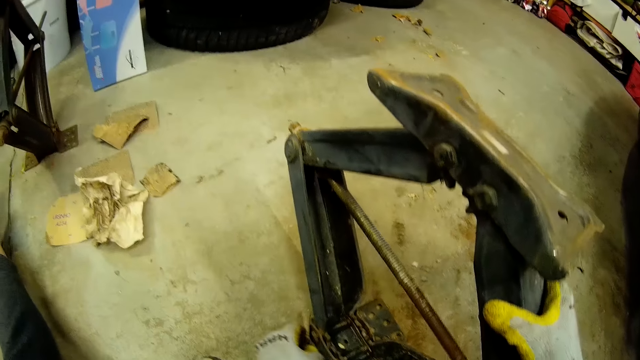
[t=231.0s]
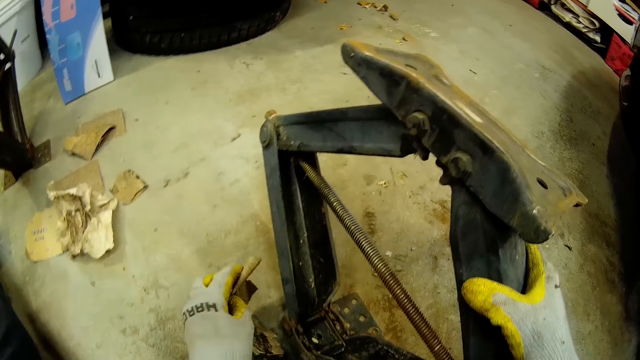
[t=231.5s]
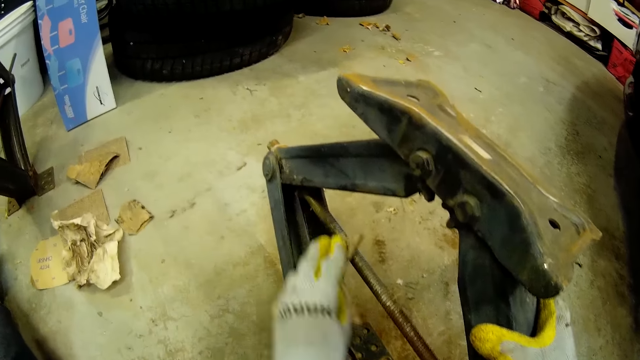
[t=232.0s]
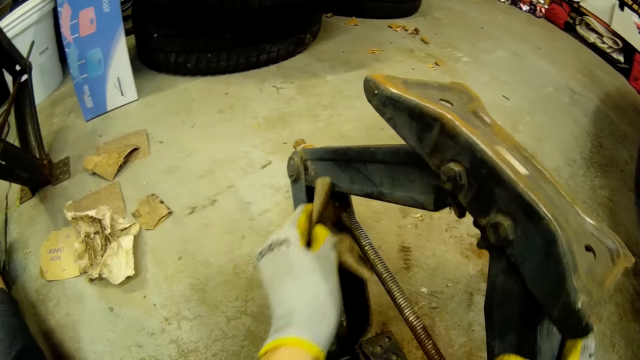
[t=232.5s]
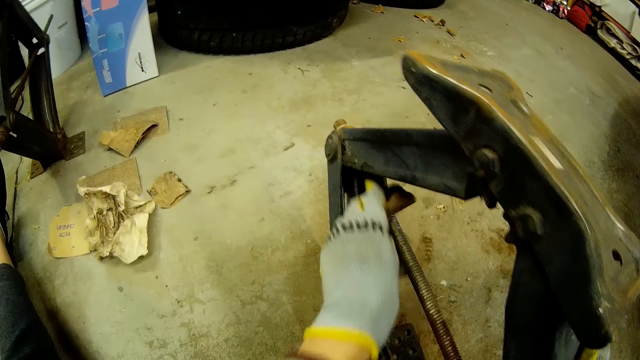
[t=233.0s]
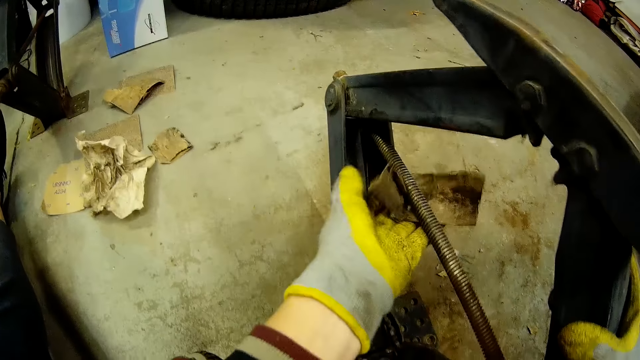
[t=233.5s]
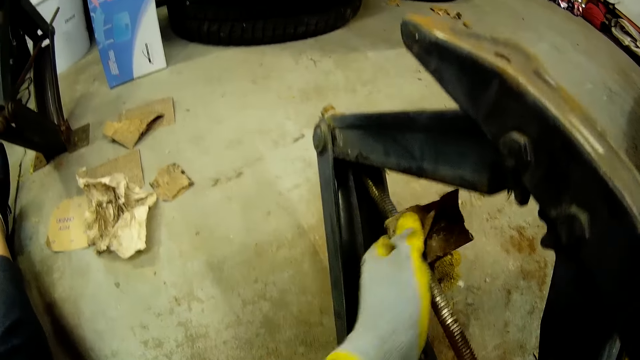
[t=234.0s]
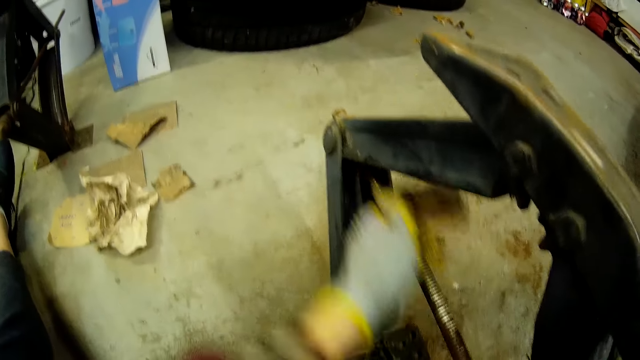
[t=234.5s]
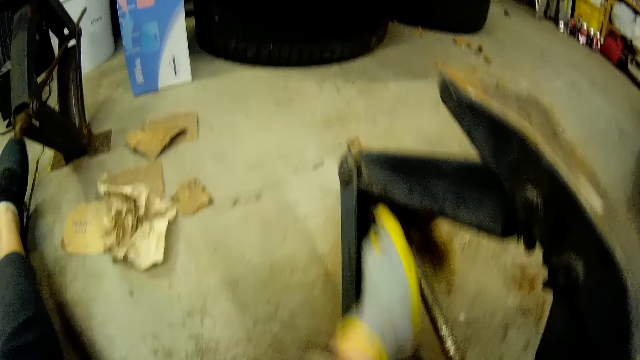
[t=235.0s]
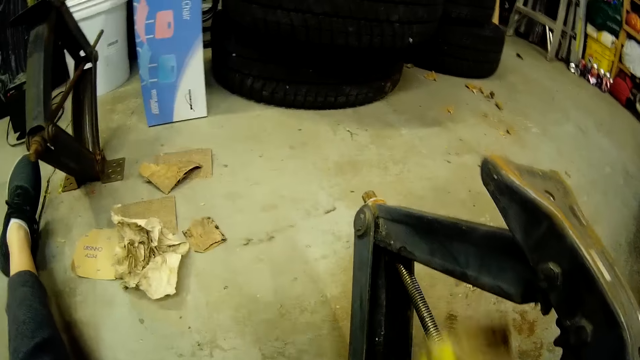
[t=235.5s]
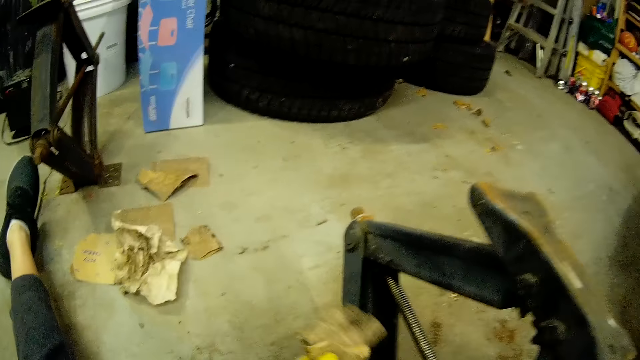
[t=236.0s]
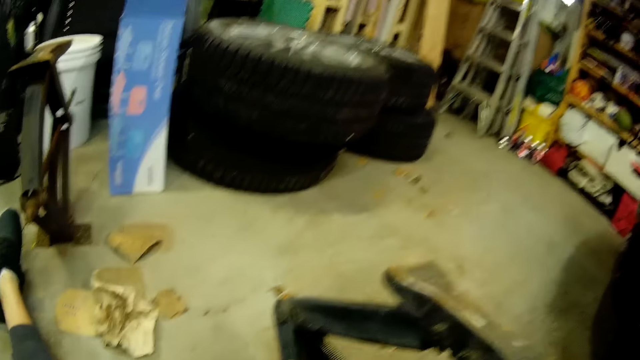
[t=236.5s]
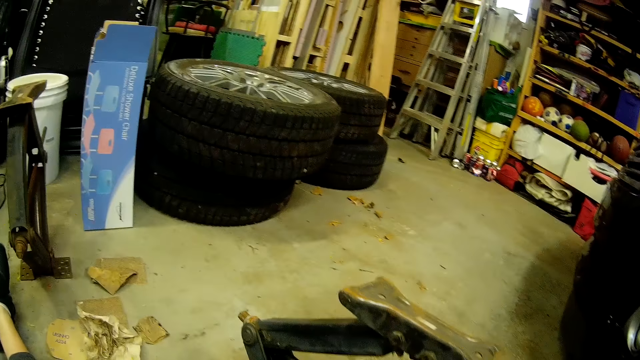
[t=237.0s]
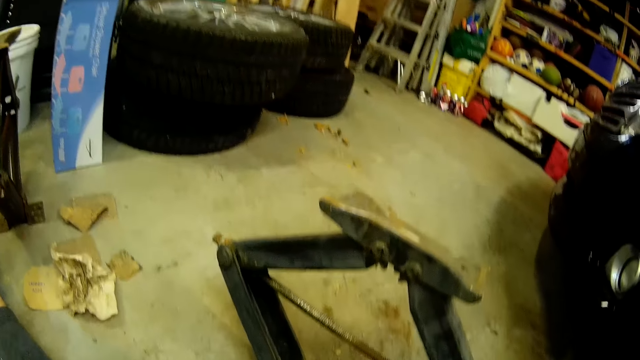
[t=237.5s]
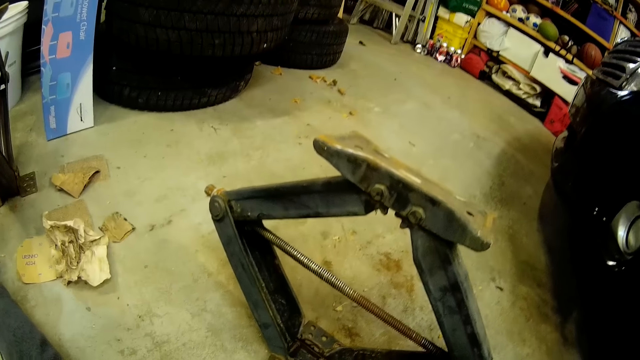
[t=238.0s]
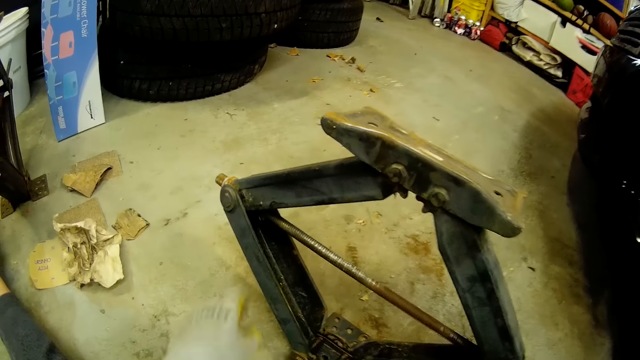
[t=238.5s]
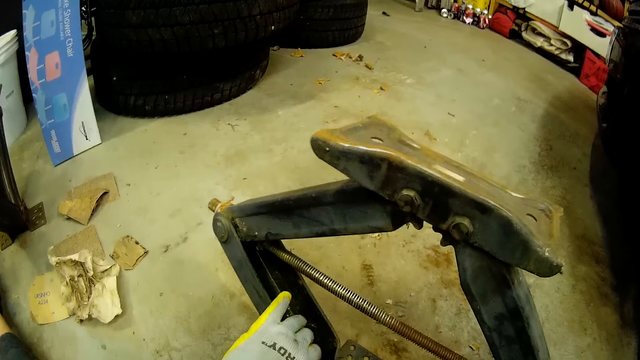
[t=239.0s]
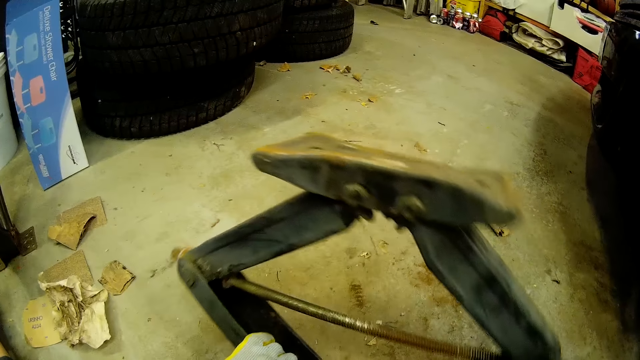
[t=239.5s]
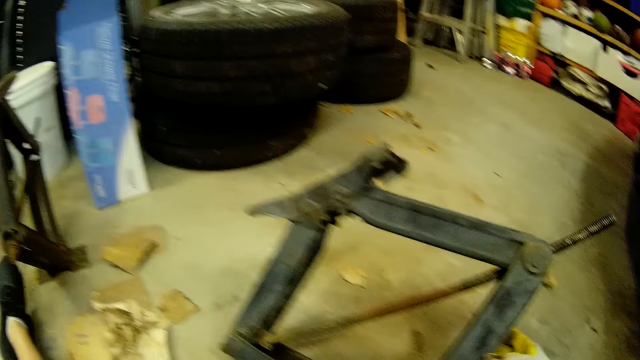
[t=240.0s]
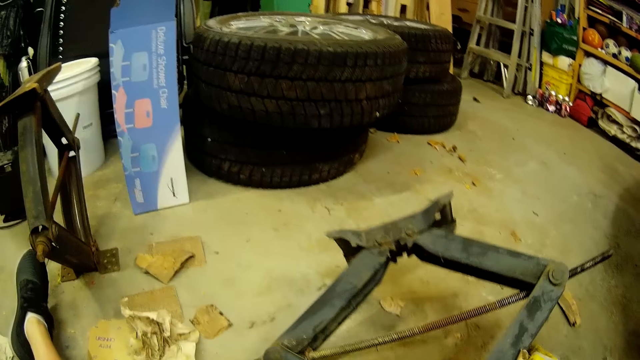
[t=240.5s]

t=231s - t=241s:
The camera wearer smoothens the car jack with the sandpaper in her left hand. She lays the car jack on the floor.

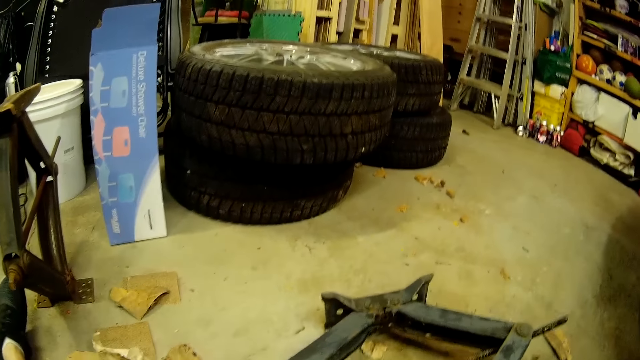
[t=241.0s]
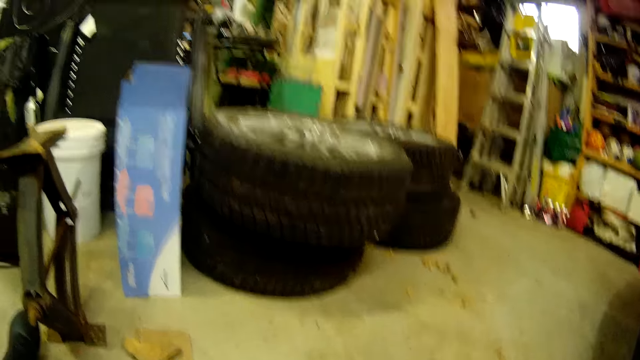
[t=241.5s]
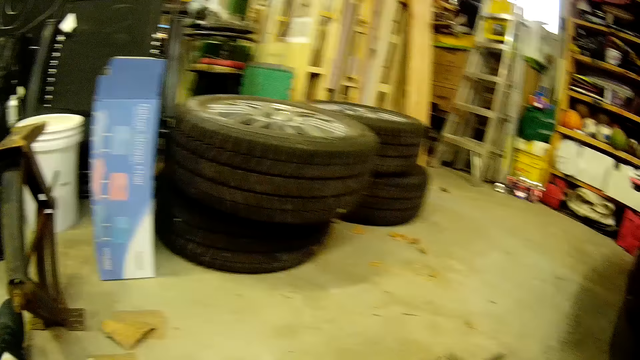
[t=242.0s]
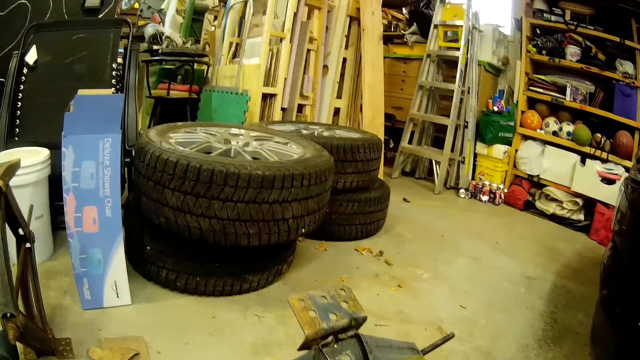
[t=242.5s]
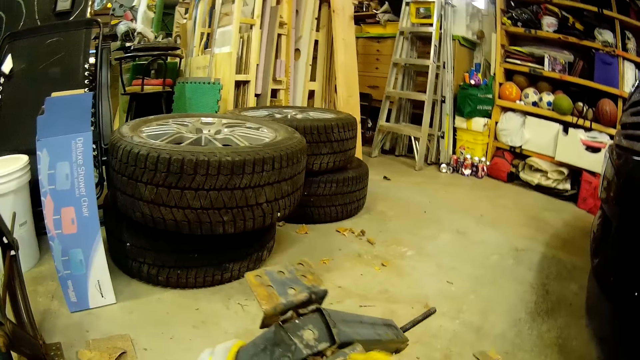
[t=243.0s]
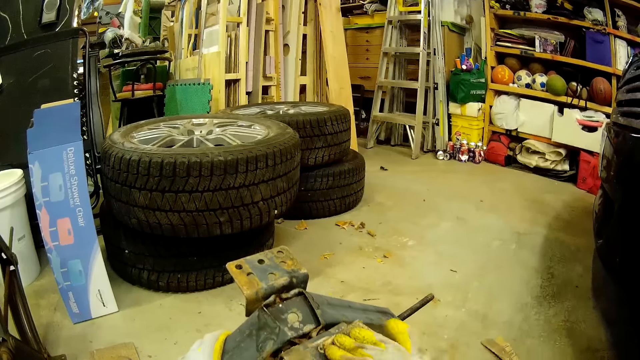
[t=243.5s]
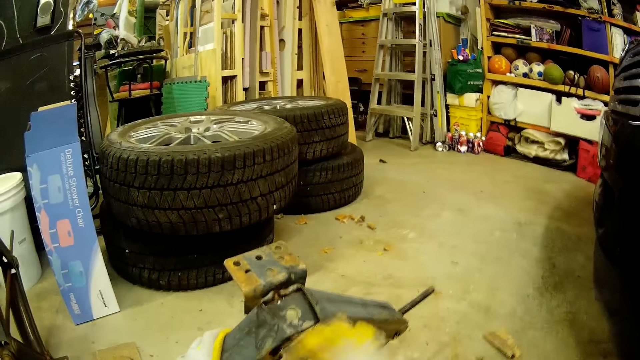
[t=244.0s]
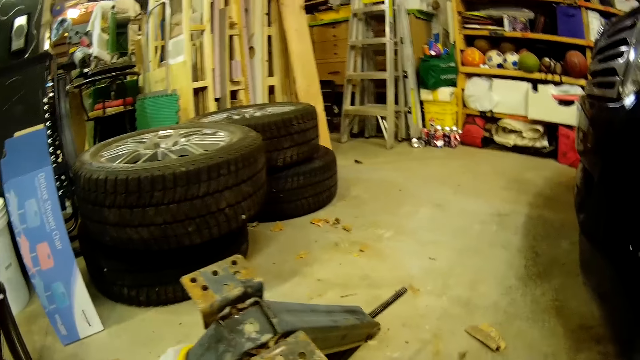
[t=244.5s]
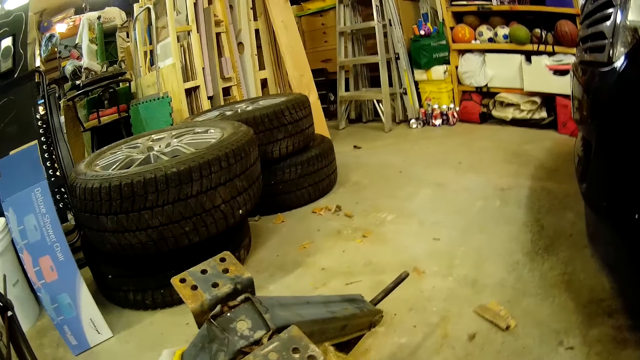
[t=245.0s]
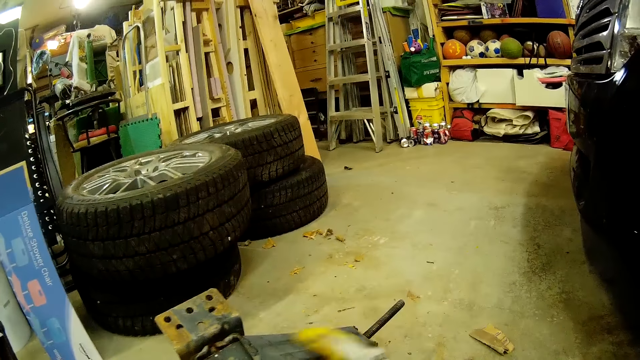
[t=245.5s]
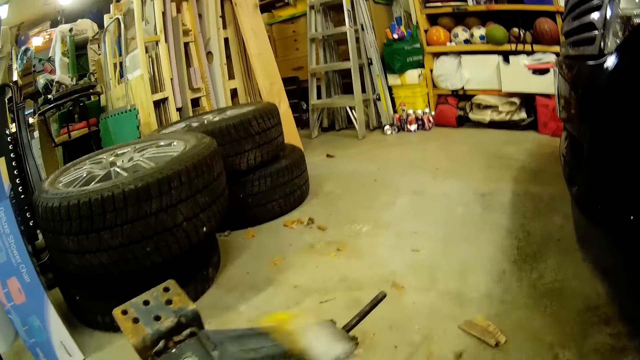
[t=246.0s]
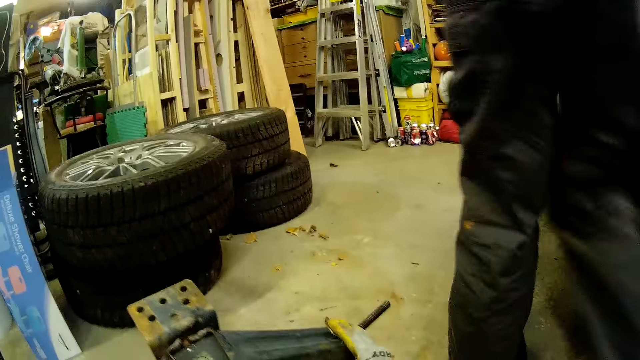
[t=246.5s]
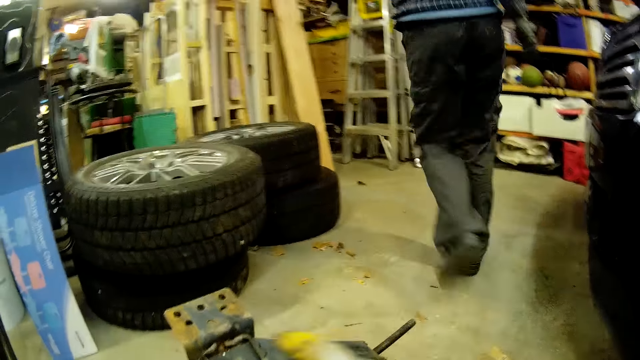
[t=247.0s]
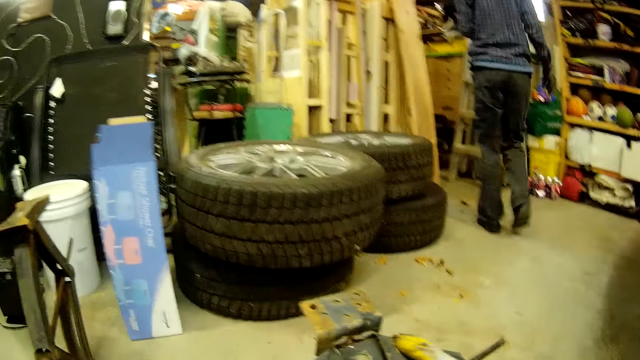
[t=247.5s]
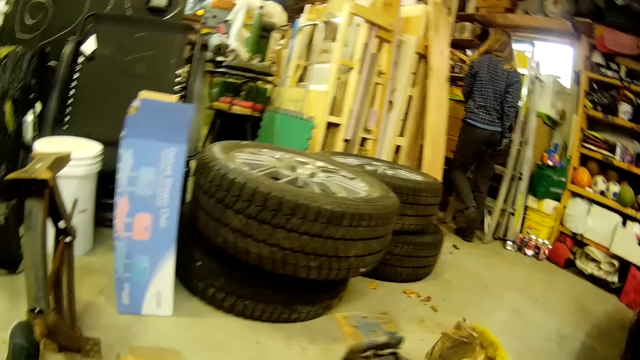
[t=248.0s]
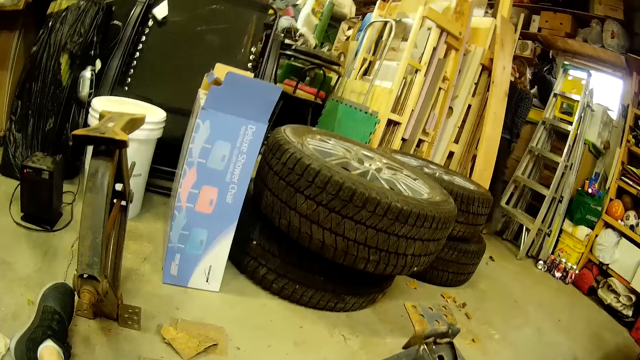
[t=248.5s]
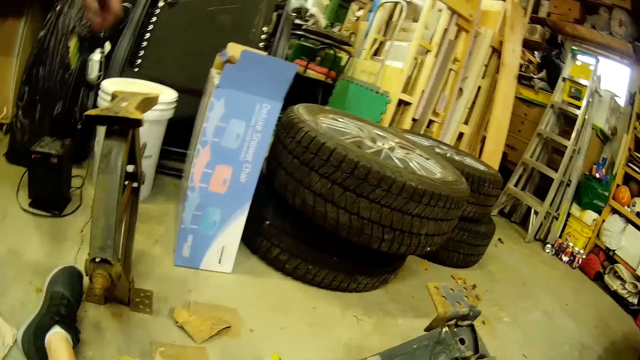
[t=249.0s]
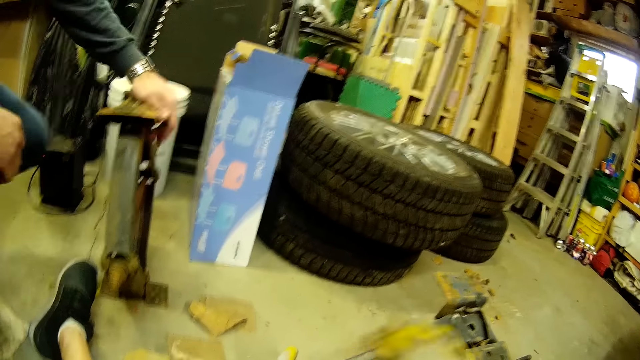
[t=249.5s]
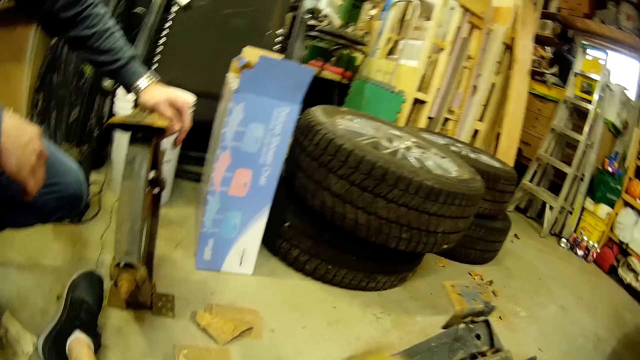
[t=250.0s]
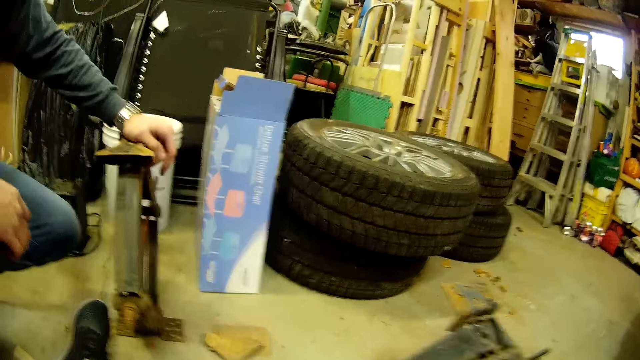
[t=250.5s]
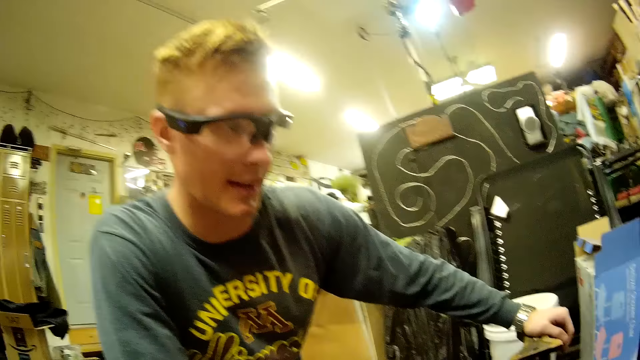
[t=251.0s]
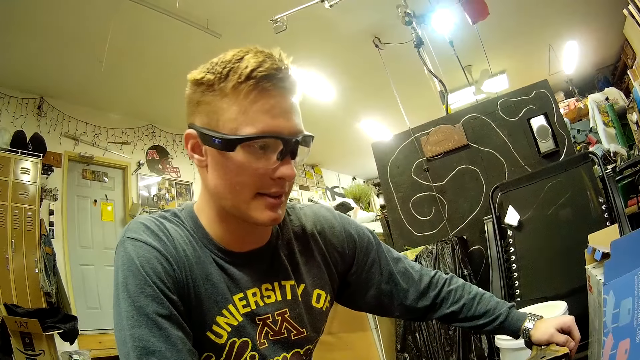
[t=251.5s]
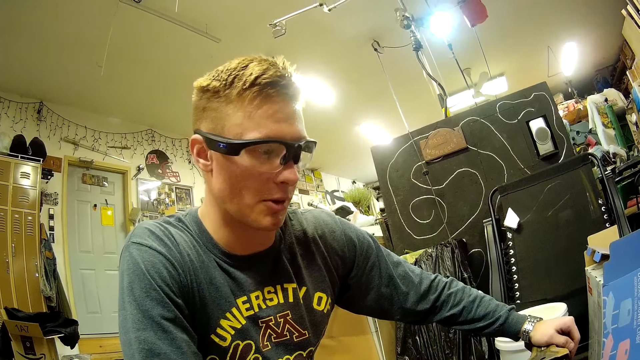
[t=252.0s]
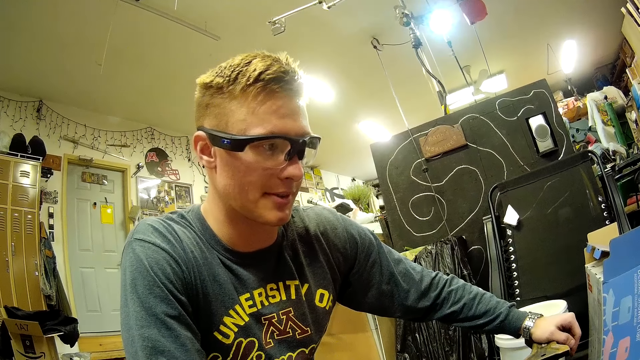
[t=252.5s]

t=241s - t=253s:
The camera wearer lifts the car jack. She smoothens the car jack with the sandpaper in her right hand. A woman moves around the workshop. The woman walks past the camera wearer. The camera wearer buffs the car jack. A man squats to the floor. The man touches the car jack with his left hand. The camera wearer buffs the car jack. She turns around. The man converses with the camera wearer.
